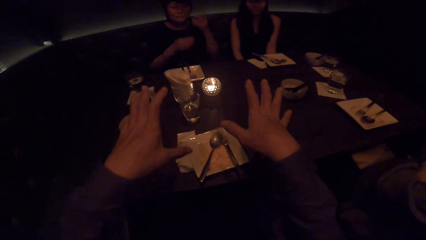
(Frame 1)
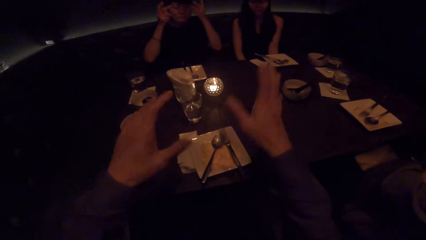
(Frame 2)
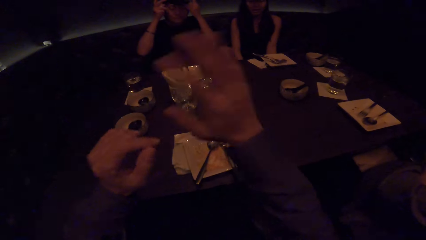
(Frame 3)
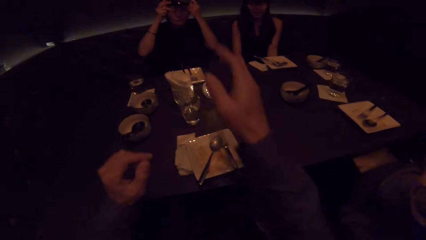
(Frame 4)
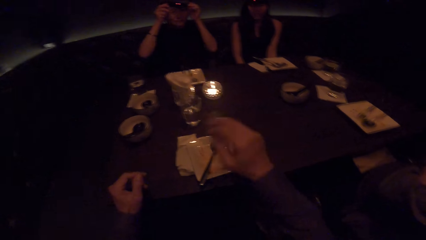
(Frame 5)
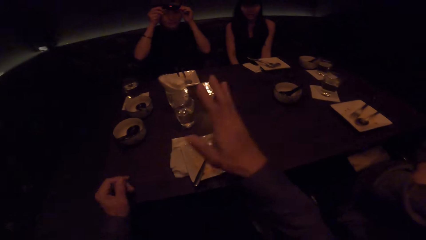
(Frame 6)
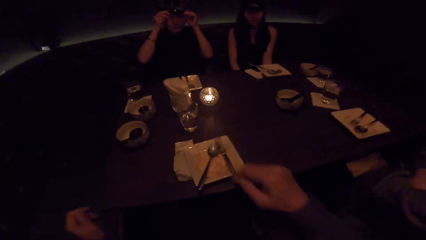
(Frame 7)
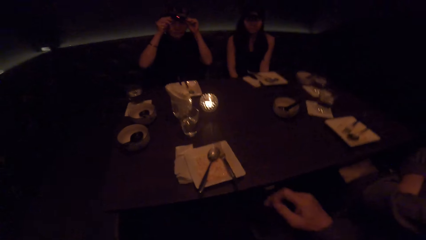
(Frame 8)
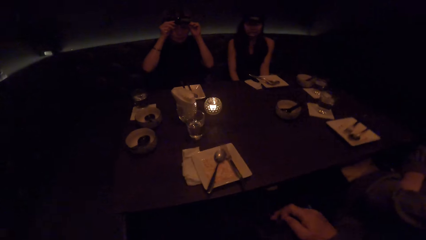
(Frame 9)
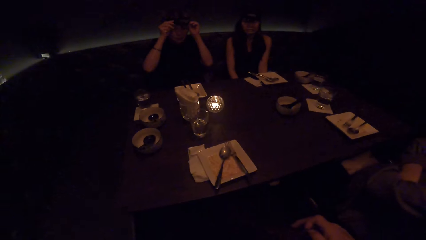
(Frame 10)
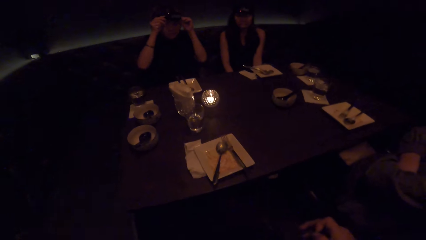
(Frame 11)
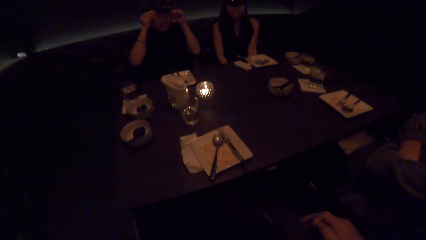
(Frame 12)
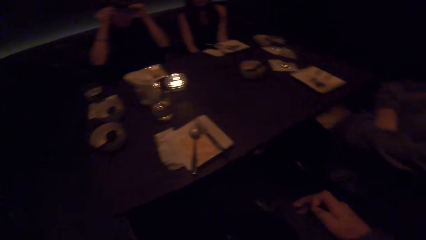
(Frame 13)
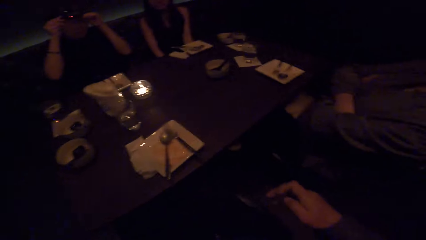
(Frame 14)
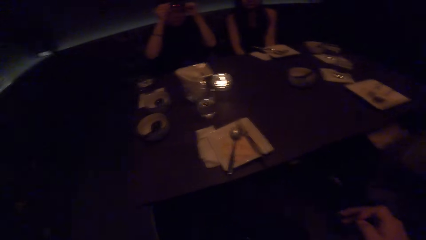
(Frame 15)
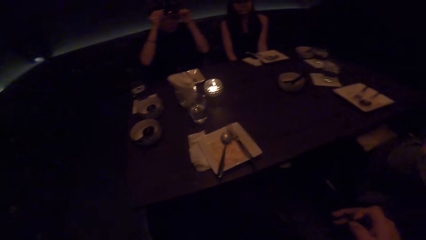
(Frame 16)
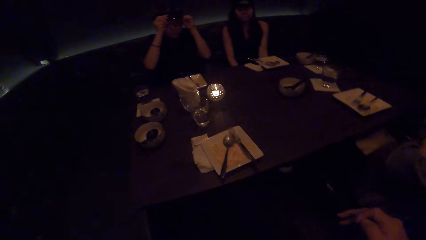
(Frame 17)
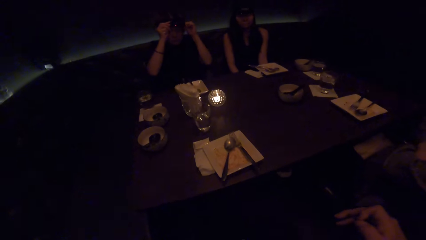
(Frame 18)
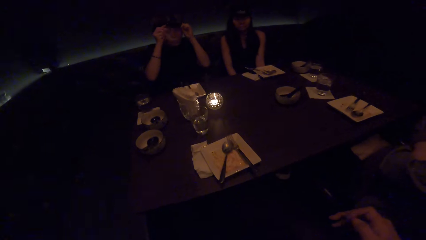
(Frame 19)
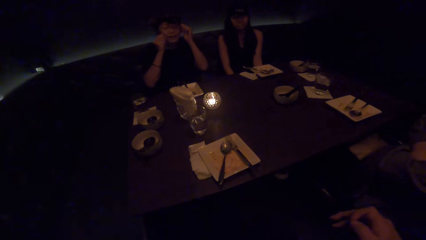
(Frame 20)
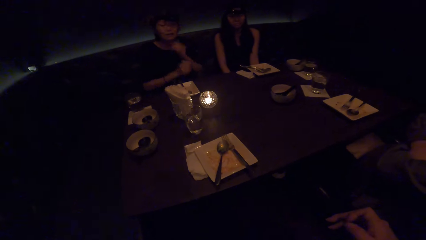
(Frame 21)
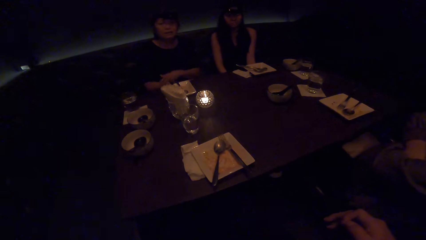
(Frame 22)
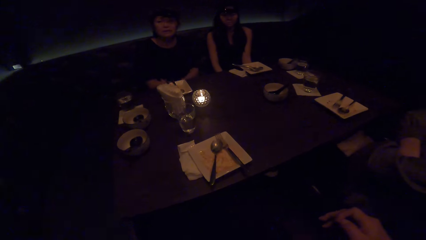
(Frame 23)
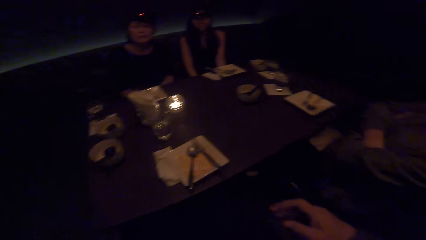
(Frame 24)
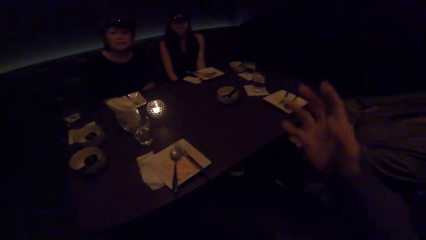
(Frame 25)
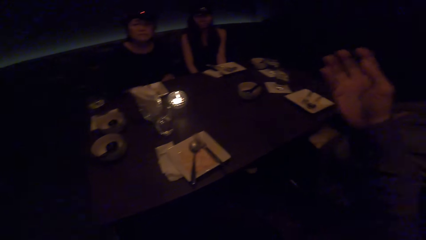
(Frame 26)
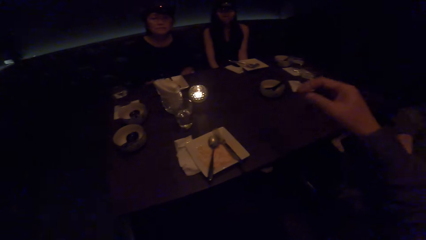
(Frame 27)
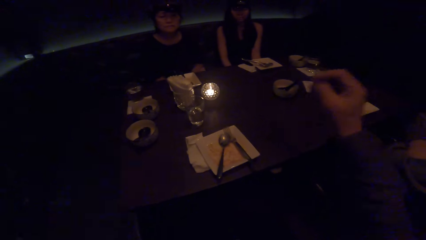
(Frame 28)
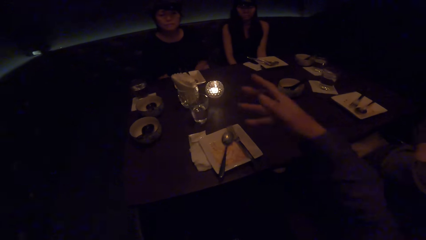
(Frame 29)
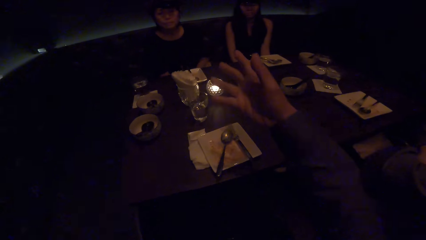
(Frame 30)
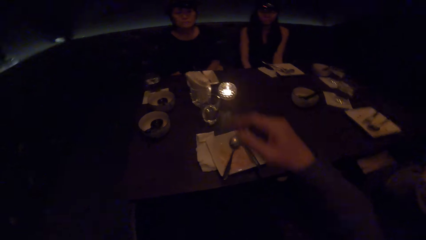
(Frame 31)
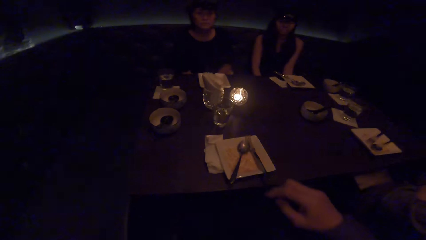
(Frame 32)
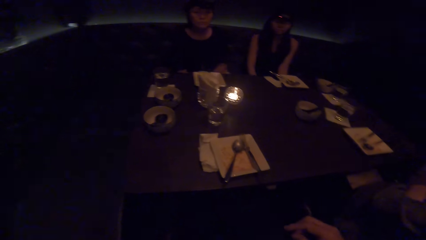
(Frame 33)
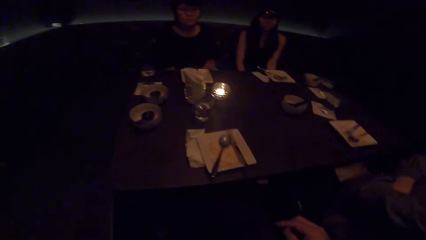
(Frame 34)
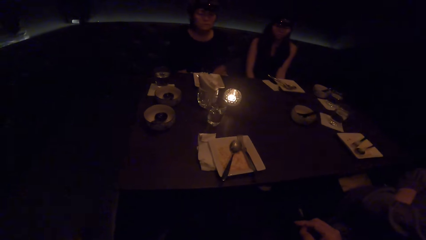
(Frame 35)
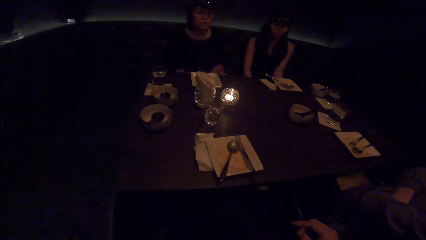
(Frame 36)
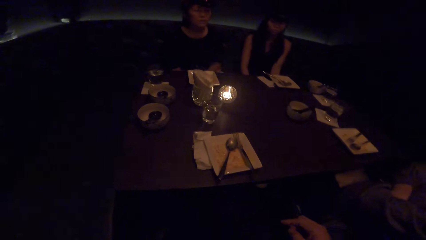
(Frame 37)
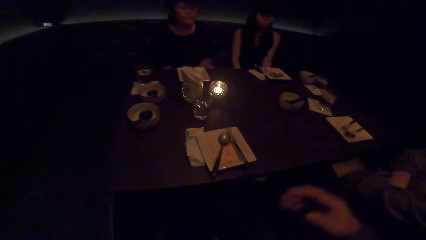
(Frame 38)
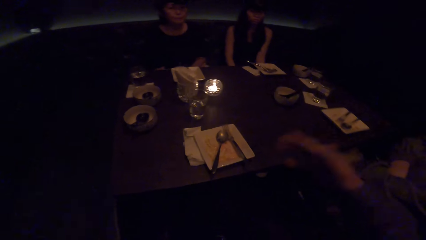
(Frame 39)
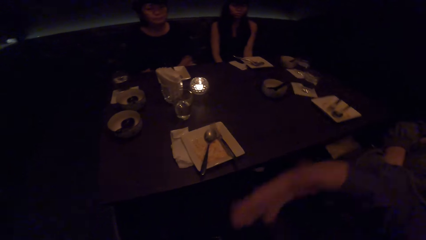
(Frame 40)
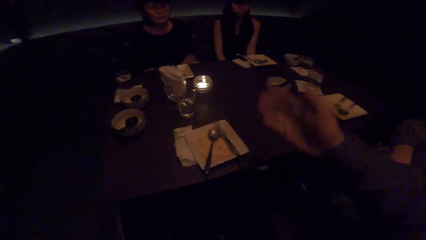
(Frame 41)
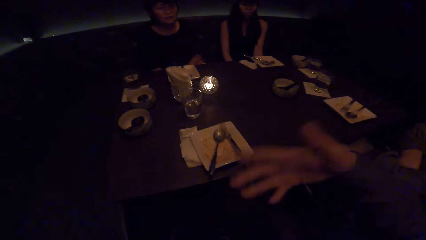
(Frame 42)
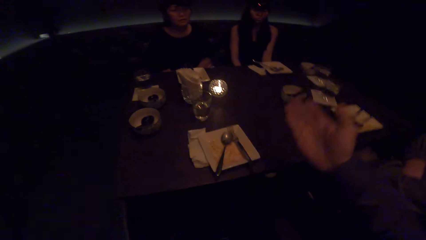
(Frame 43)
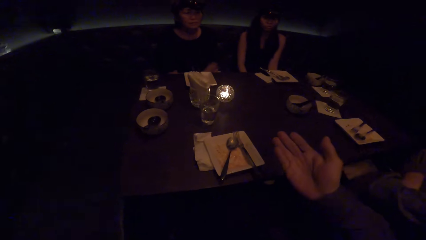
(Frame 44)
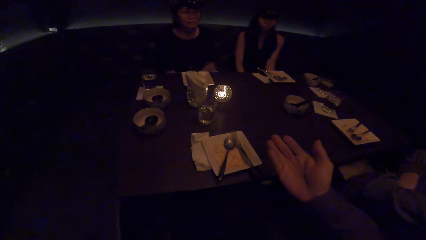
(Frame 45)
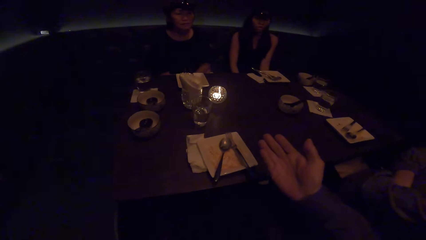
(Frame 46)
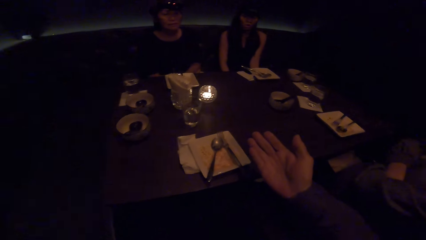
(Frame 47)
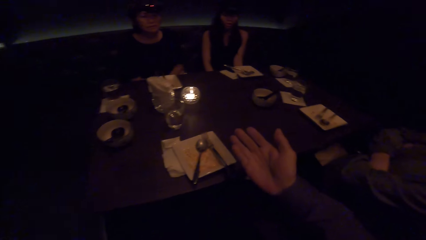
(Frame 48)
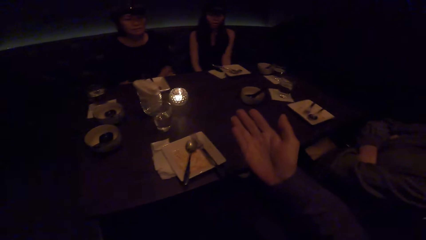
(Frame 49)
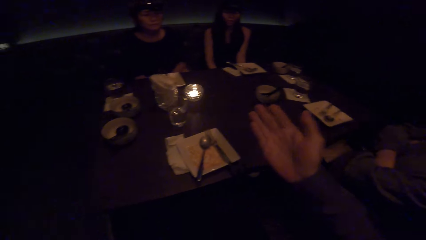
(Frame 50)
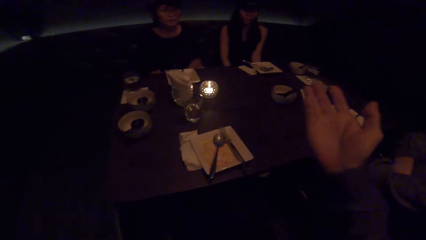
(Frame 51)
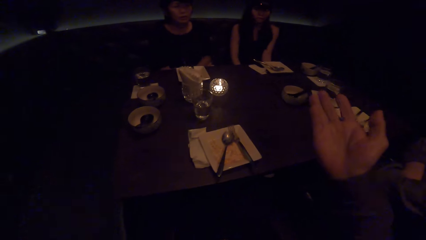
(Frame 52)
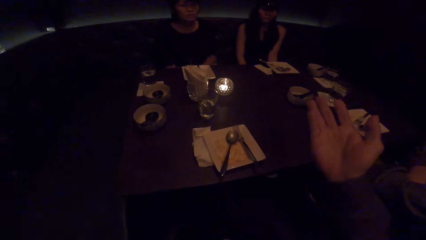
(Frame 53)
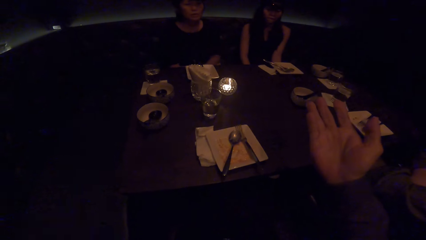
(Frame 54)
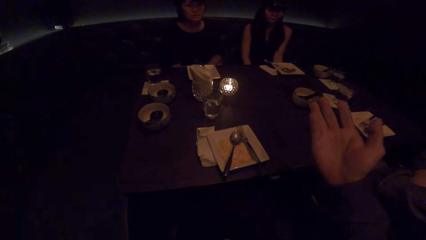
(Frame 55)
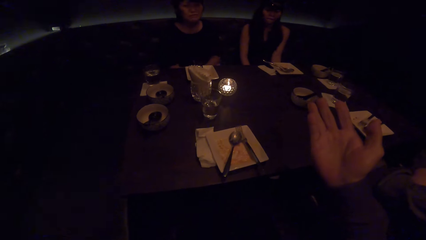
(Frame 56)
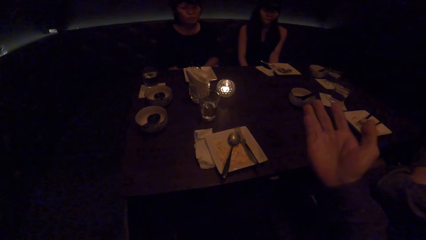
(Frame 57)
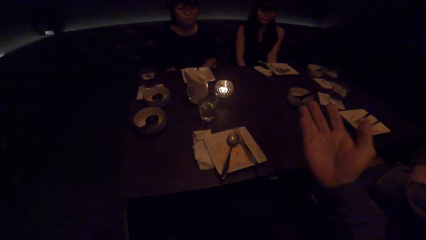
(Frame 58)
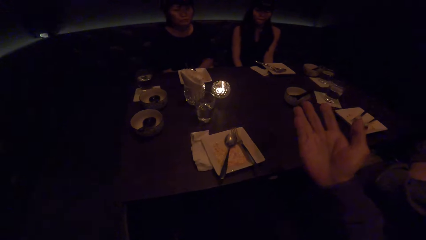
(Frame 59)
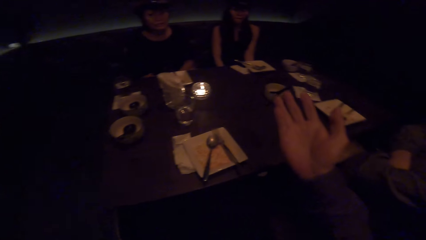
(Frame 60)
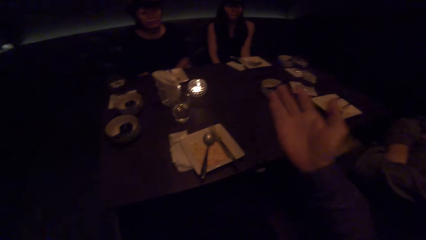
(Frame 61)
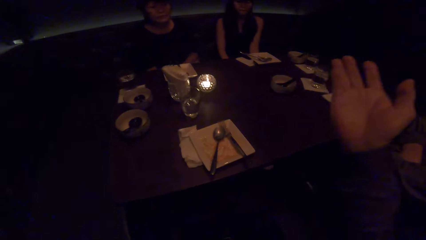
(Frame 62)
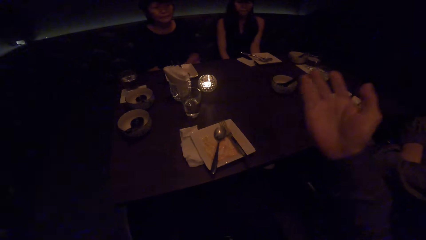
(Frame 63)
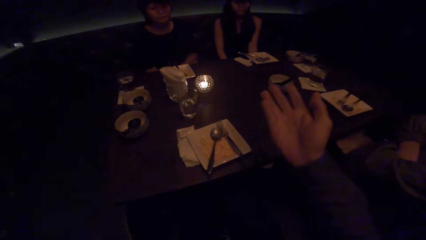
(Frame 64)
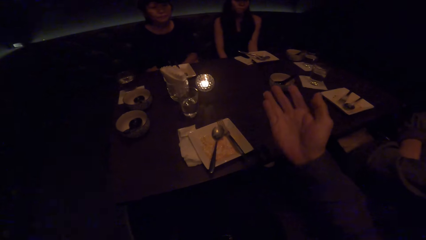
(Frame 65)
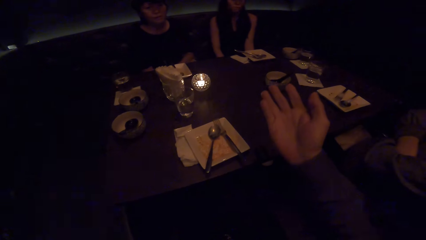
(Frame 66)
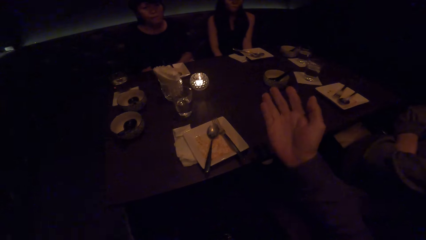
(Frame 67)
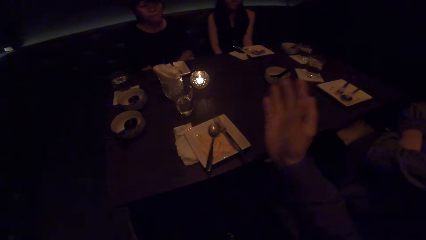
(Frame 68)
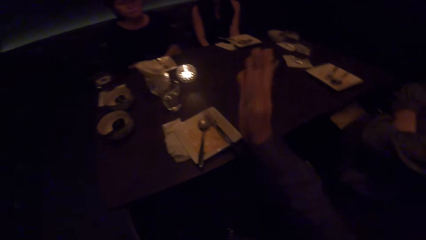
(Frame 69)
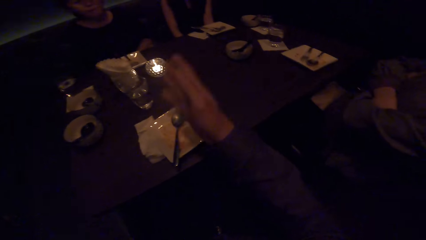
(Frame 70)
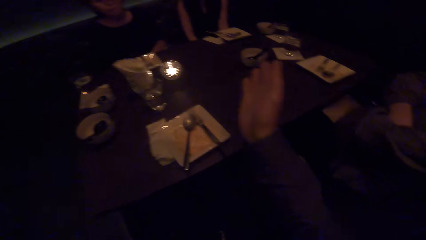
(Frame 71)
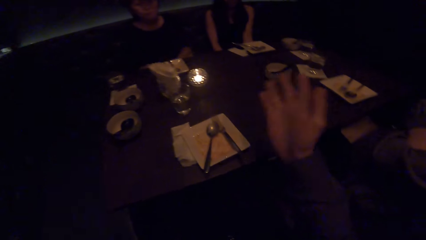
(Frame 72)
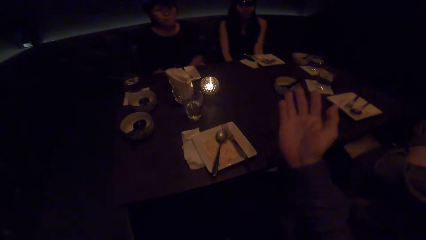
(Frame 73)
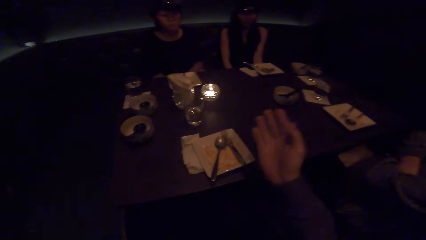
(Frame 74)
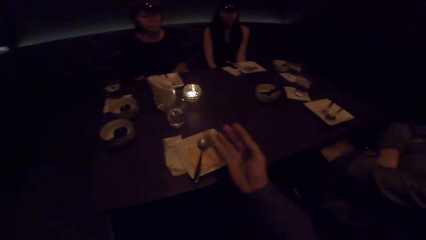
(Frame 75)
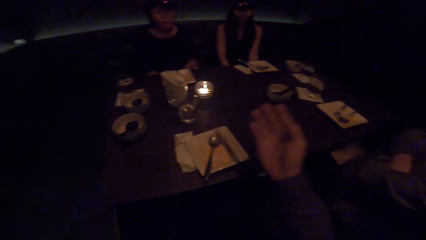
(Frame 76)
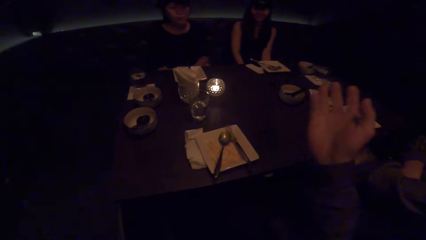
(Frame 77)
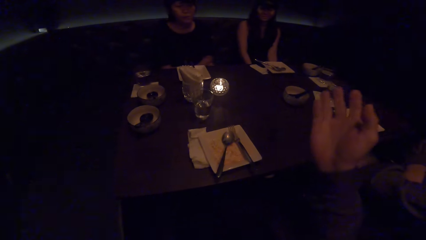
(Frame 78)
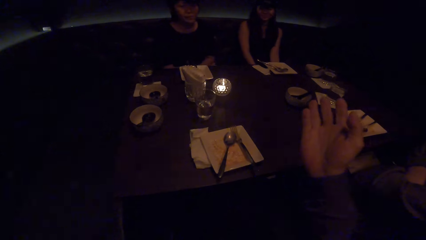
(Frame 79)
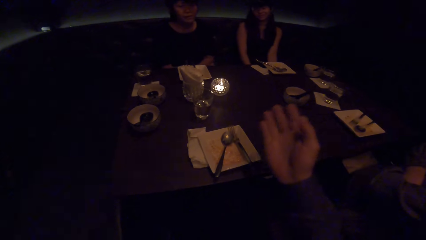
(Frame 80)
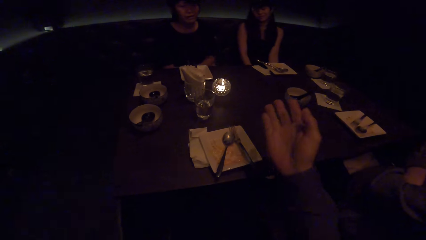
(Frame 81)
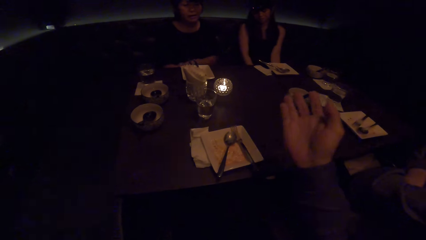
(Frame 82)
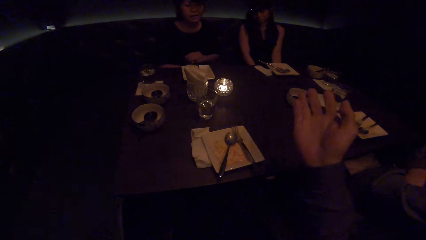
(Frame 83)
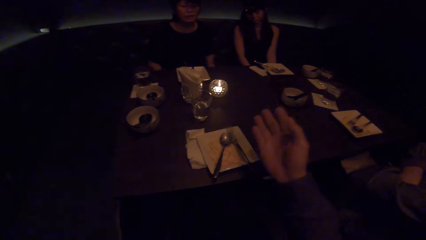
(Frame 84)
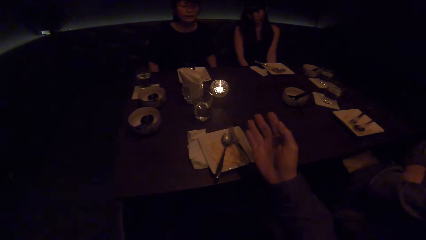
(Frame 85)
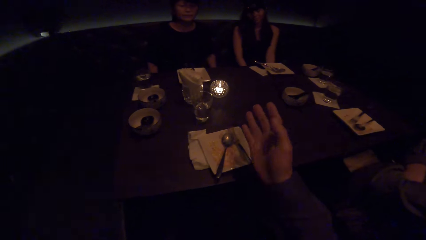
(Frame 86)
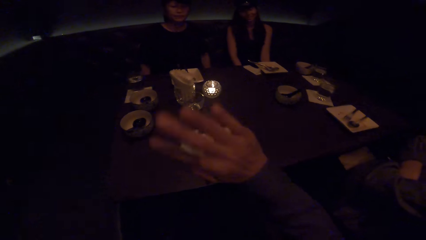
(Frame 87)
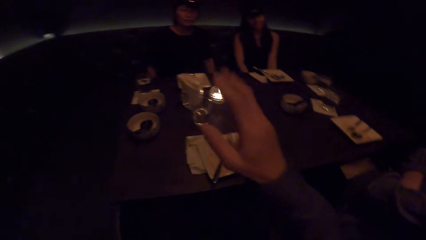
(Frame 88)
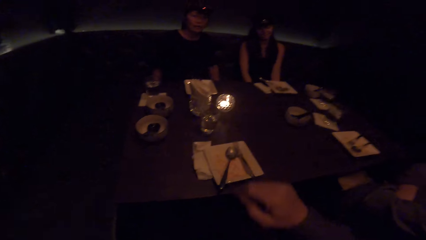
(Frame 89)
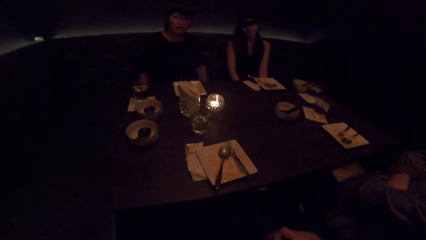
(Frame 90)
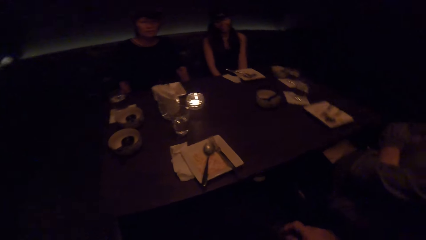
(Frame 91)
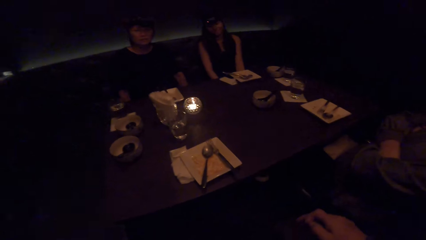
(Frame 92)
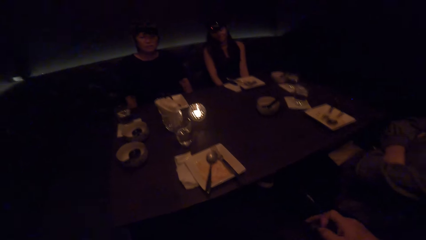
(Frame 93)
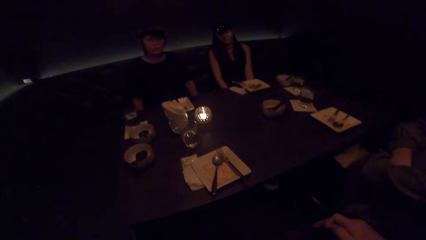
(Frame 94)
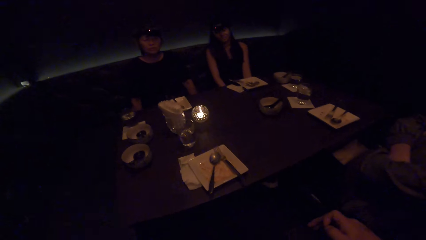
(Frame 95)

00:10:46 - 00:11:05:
A woman adjusts her camera. The camera wearer moves his right hand. The woman talks to the camera wearer.
